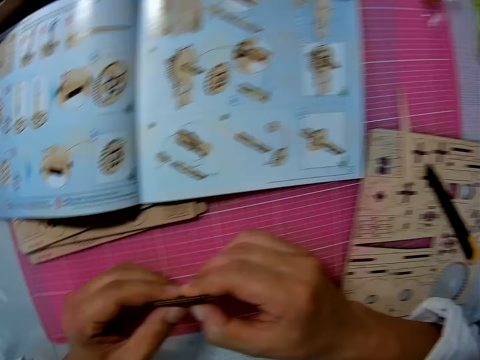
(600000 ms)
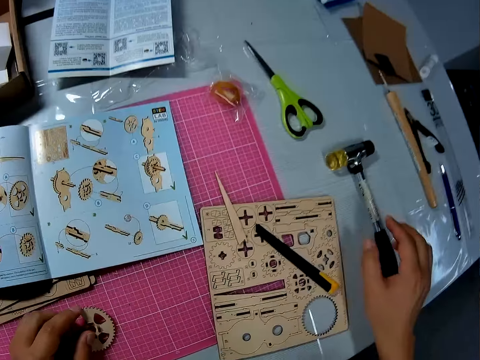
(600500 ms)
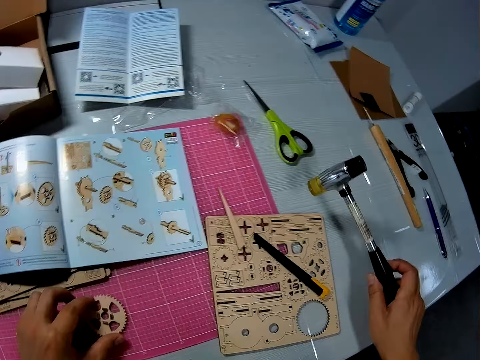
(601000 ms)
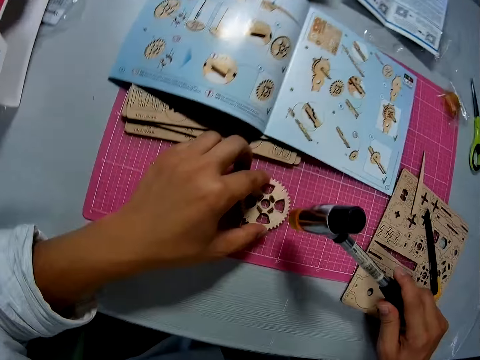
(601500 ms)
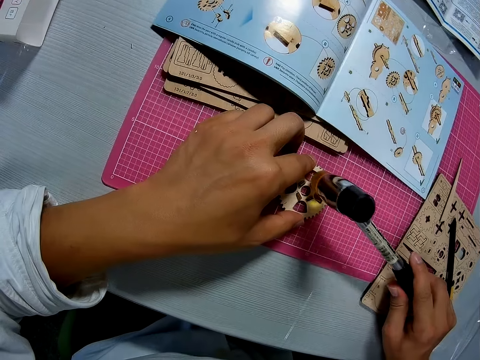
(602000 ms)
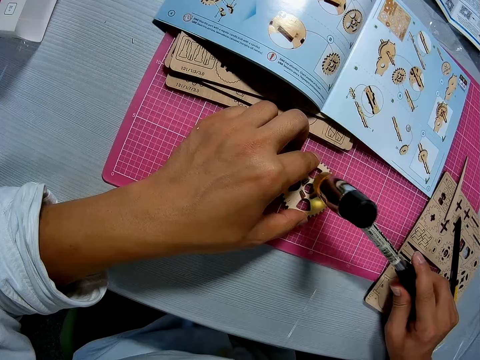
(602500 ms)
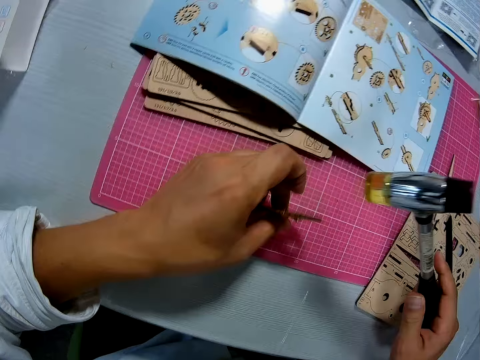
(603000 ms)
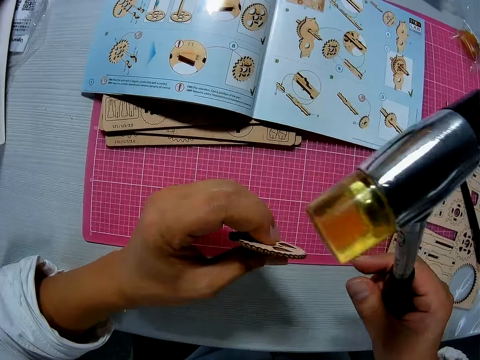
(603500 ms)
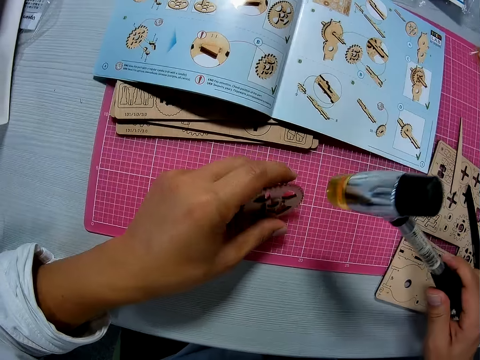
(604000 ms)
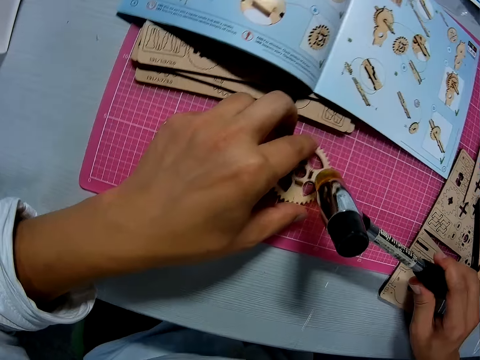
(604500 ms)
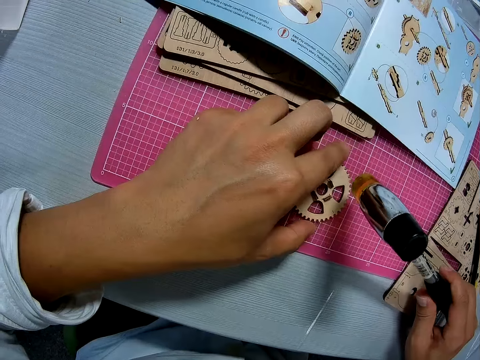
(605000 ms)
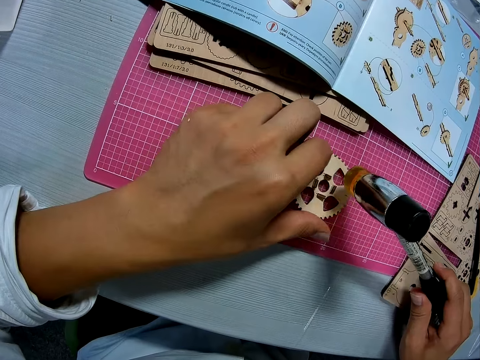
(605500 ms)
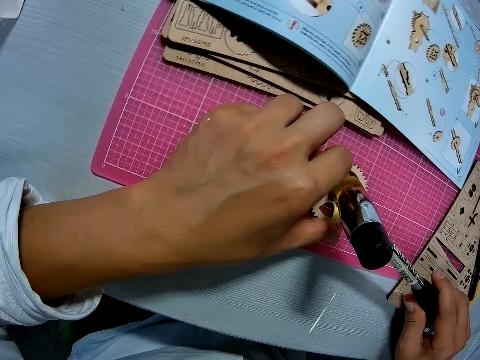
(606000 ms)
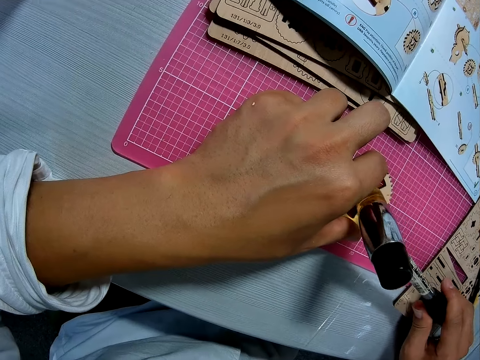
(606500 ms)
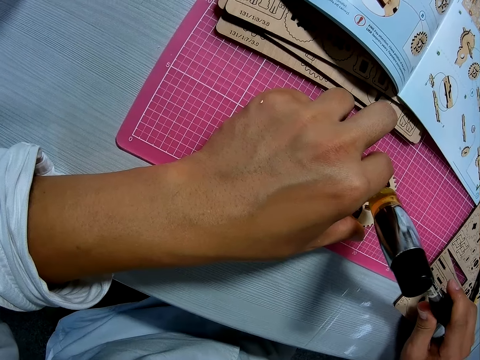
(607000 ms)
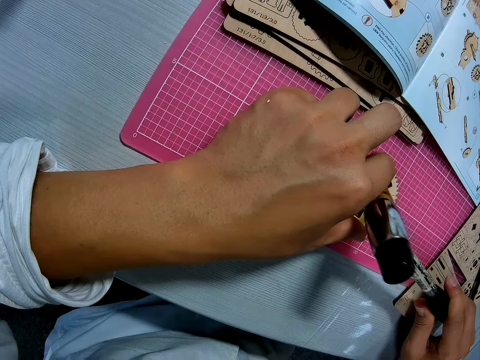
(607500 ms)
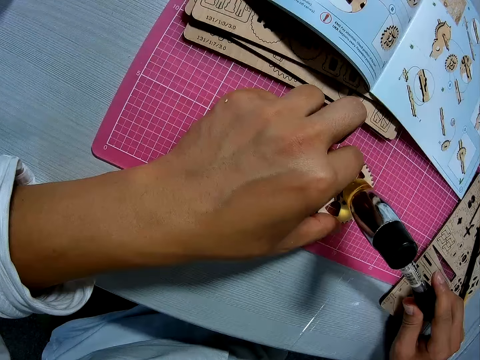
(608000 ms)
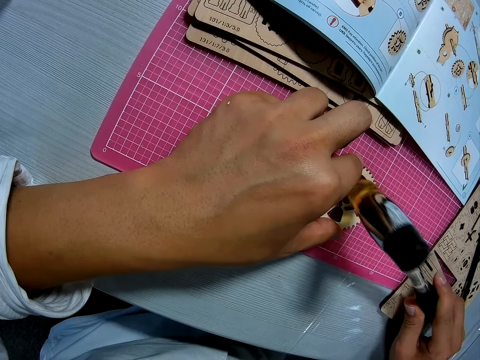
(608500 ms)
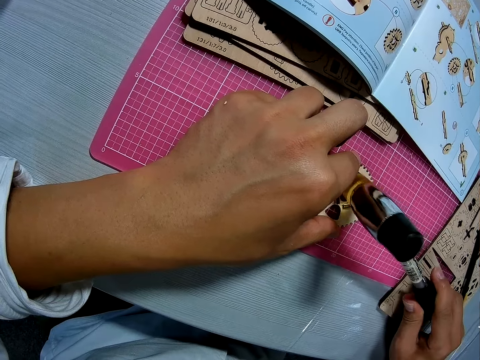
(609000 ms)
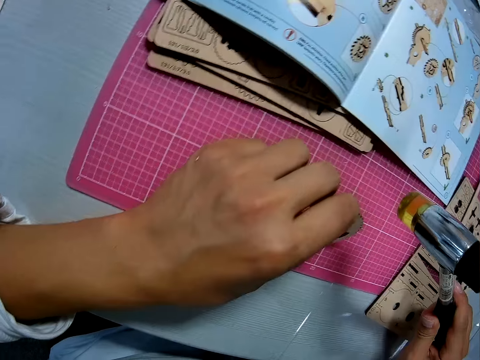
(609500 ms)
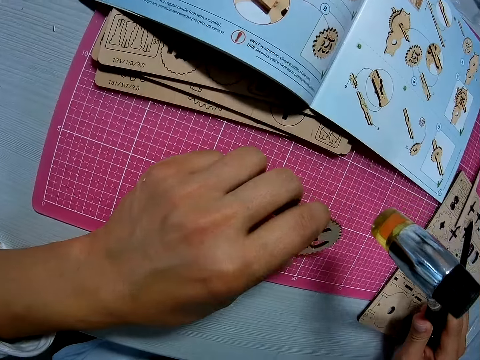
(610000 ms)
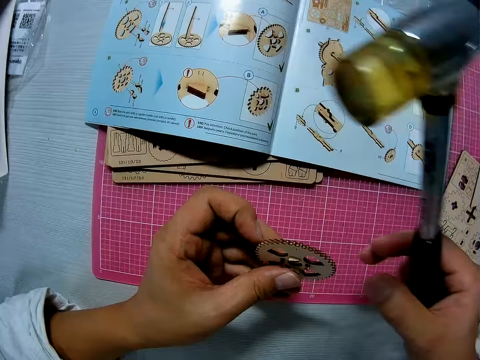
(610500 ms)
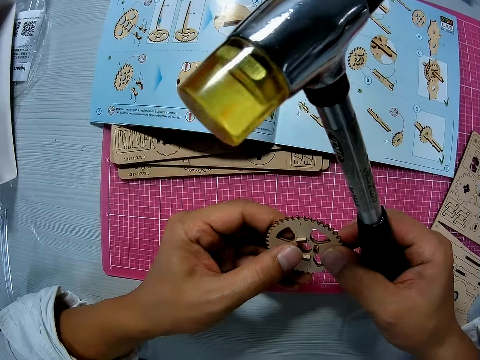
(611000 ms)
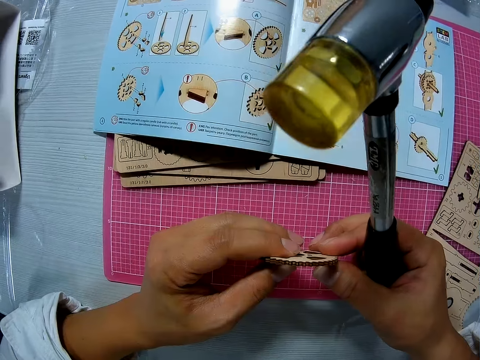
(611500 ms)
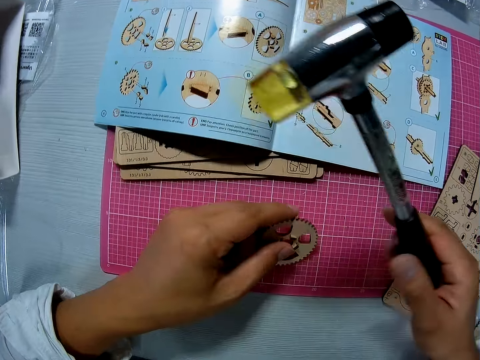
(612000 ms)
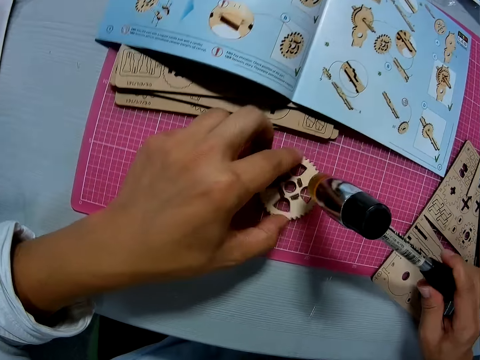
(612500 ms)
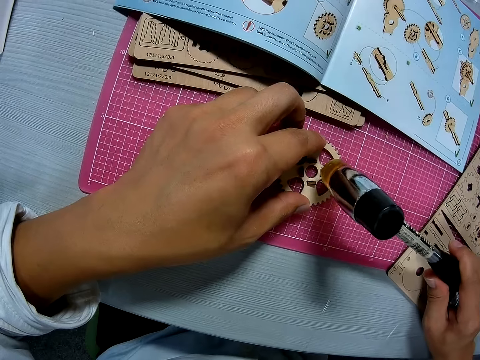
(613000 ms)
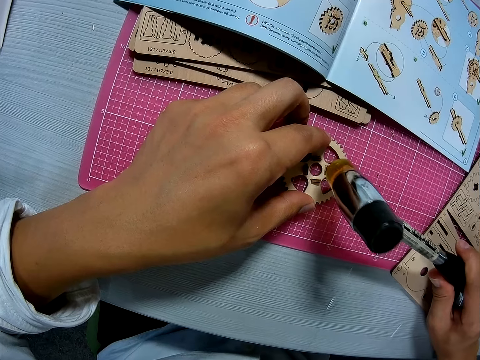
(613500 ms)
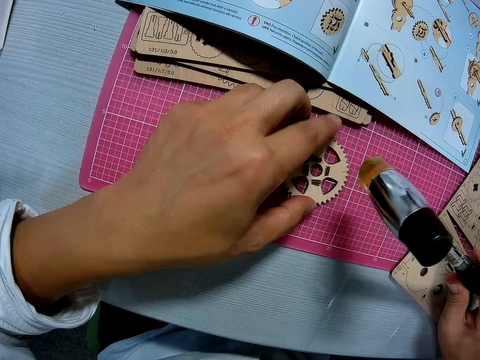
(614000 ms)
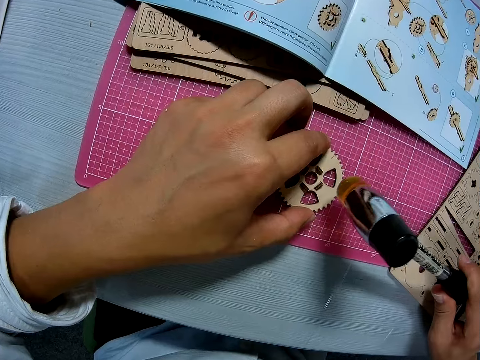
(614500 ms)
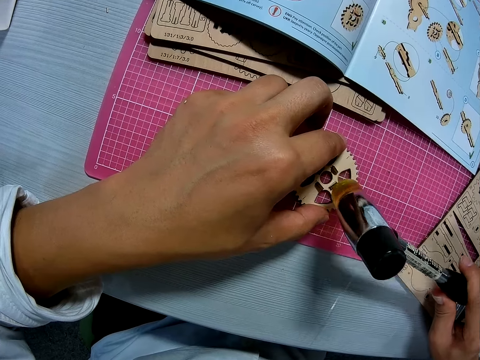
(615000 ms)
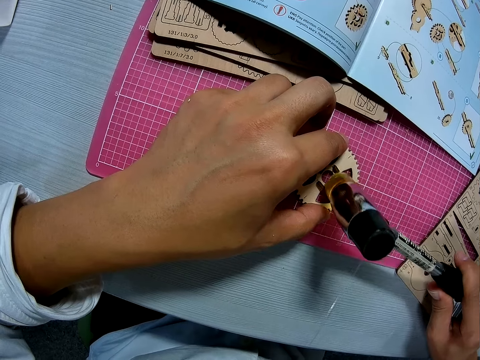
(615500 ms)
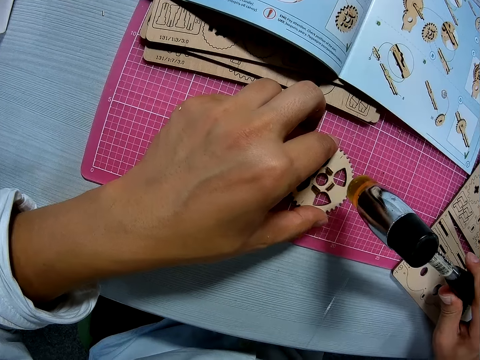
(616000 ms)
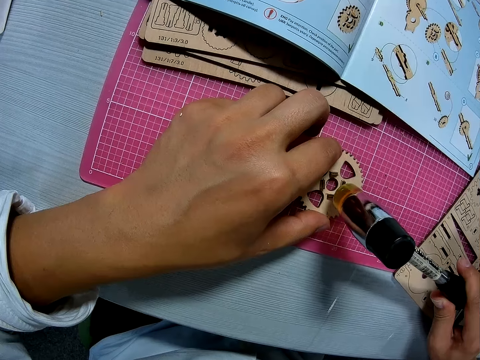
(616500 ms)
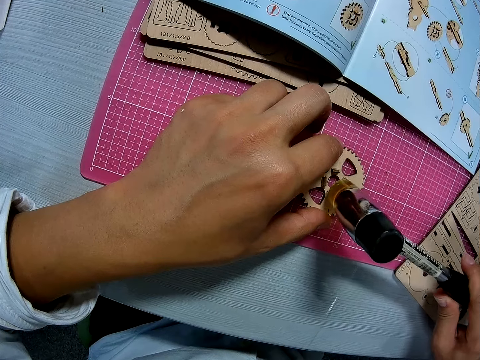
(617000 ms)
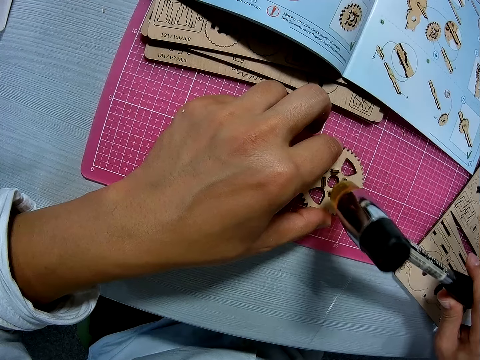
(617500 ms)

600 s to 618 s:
The camera wearer picks up the hammer from the table. He hits the hammer on the wooden mechanical piece. He examines the gear model, puts down the gear model, adjusts the gear model, and hammers the gear model. He picks up the gear model. He holds the wooden mechanical piece with his hands. He examines the gear model and drops the gear model. He hits the hammer on the wooden mechanical piece. He adjusts the gear model, hammers the gear model, adjusts the gear model, and hammers the gear model.

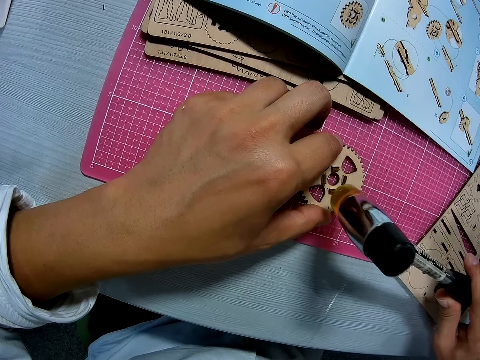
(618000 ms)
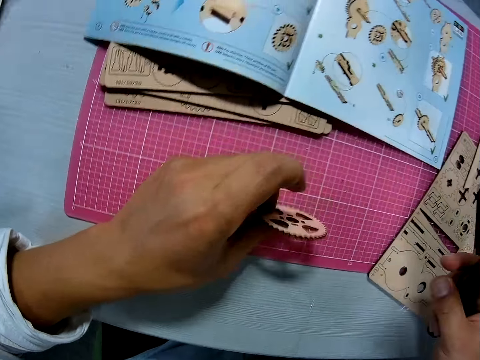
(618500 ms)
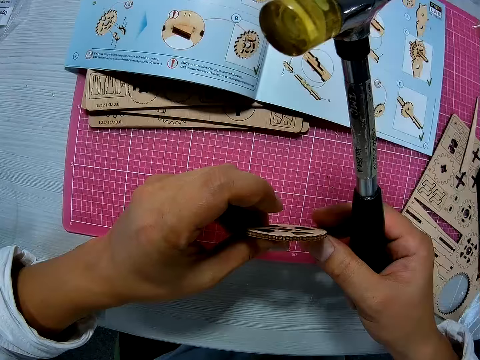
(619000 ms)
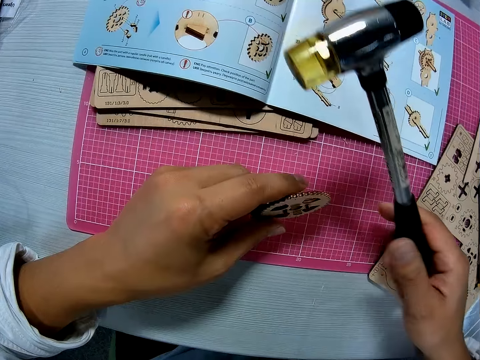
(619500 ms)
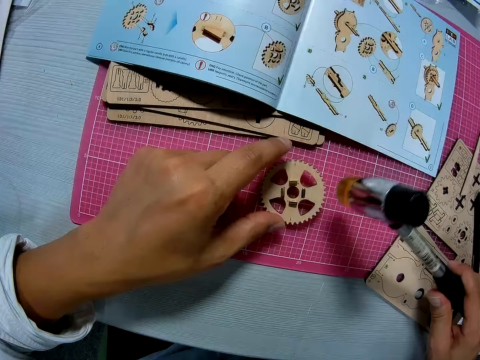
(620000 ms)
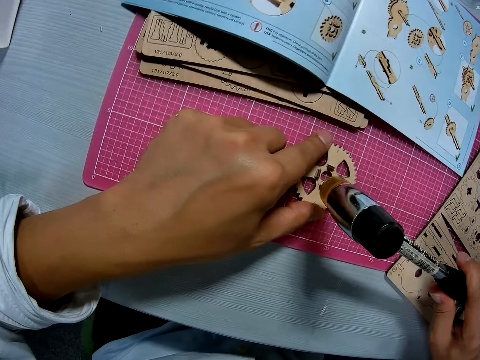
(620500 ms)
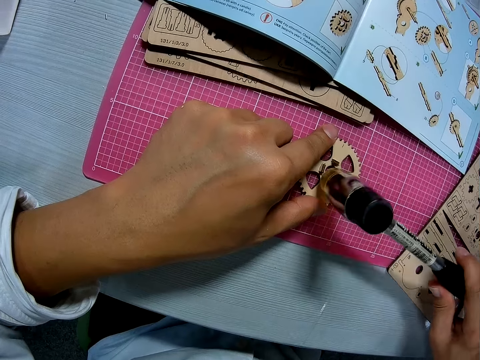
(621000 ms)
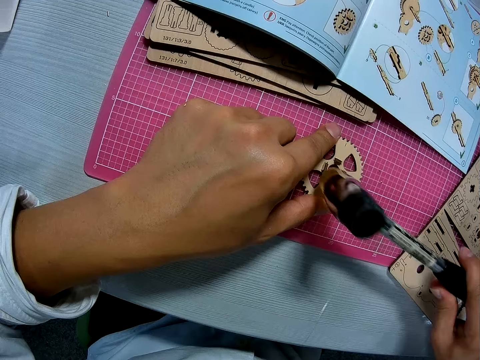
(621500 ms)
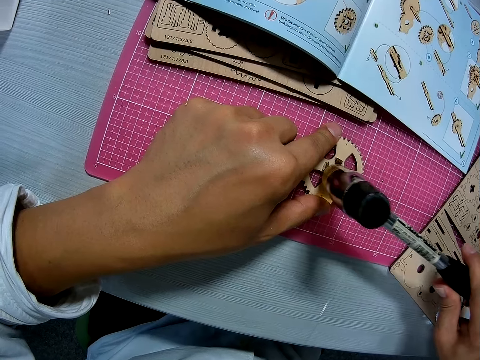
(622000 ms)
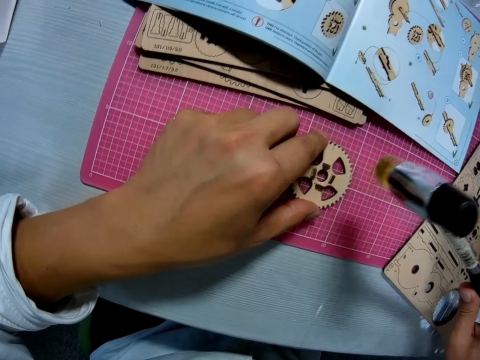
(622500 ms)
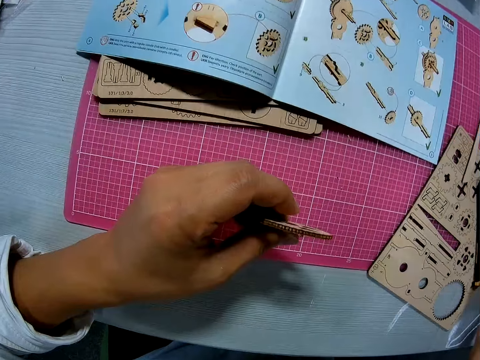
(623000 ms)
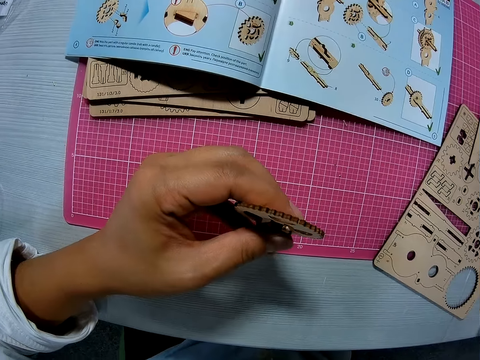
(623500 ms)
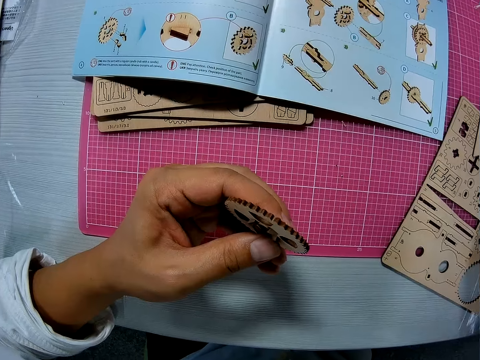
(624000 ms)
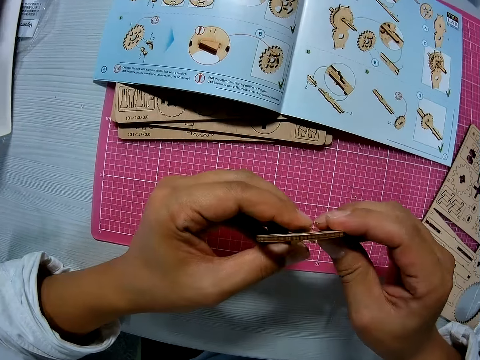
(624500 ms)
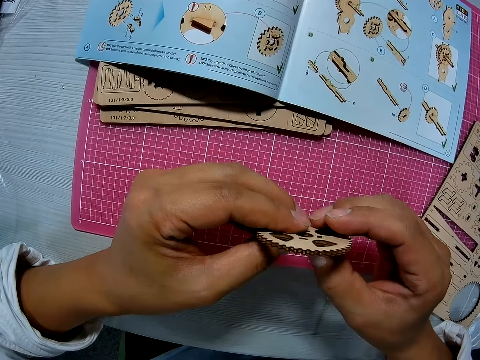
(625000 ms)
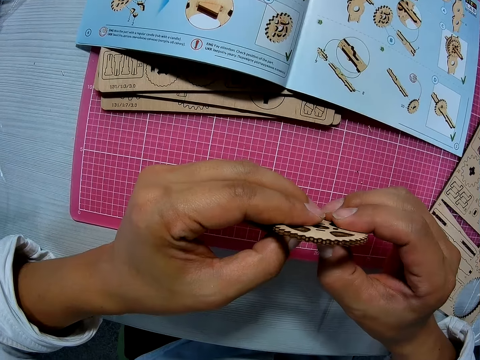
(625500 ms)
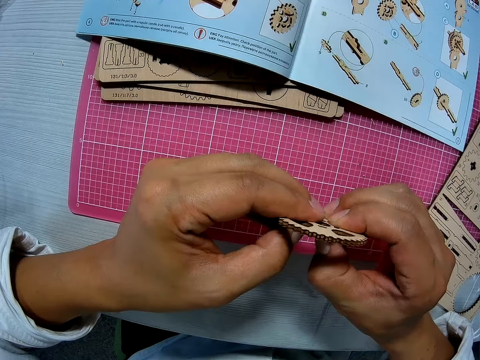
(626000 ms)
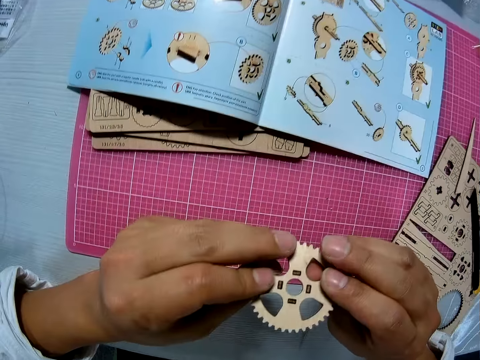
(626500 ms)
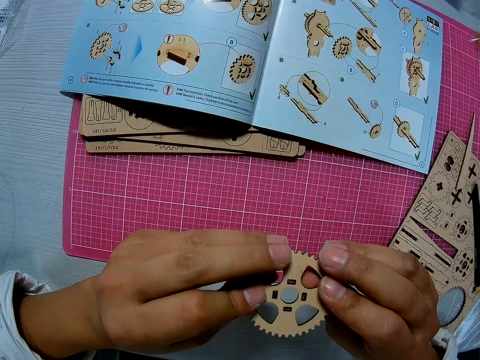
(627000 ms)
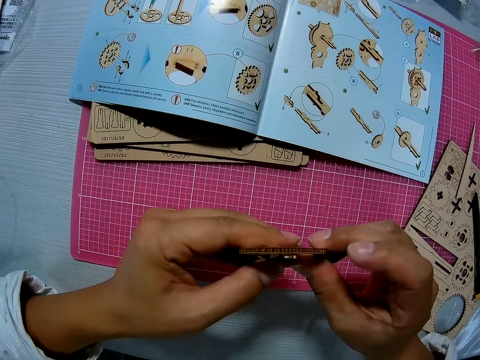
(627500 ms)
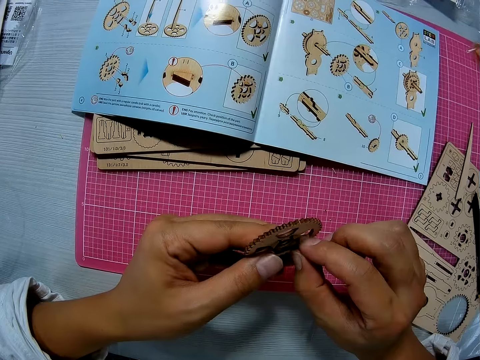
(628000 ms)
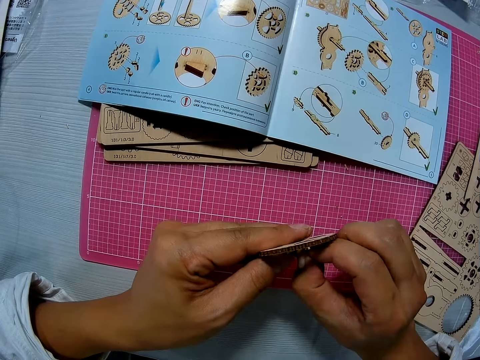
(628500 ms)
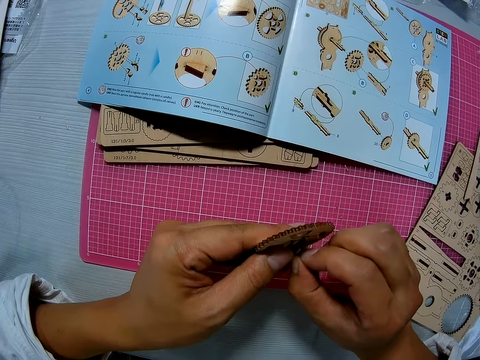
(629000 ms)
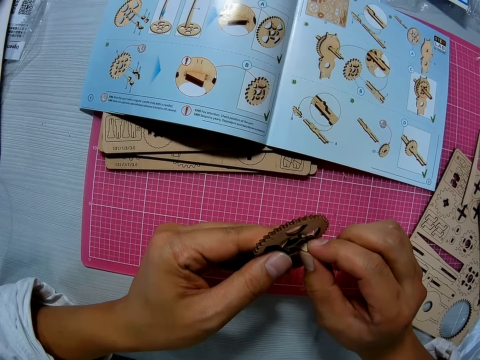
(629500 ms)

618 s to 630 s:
The camera wearer picks up the gear model. He holds the wooden mechanical piece with his hands. He puts down the gear model. He hits the hammer on the wooden mechanical piece. He picks up the gear model and examines the gear model. He drops the hammer on the table. He examines the gear model. He holds the wooden mechanical piece with his hands. He turns the gear model and fixes the gear model.
